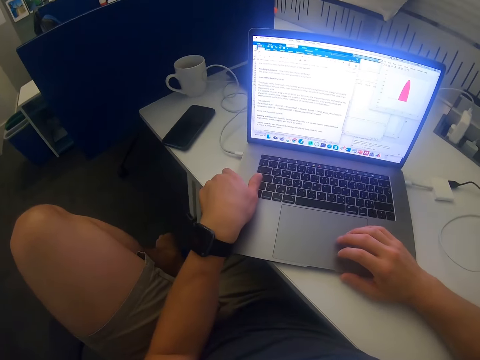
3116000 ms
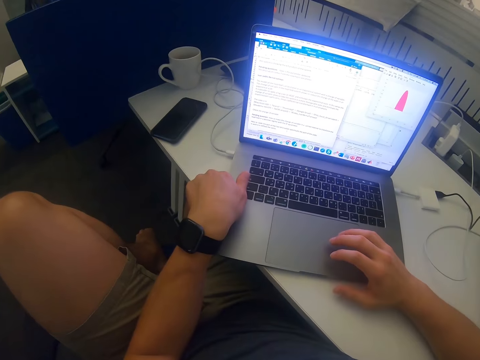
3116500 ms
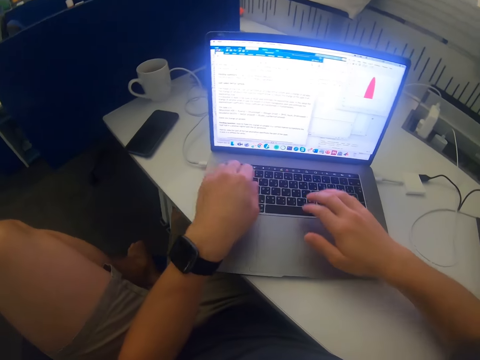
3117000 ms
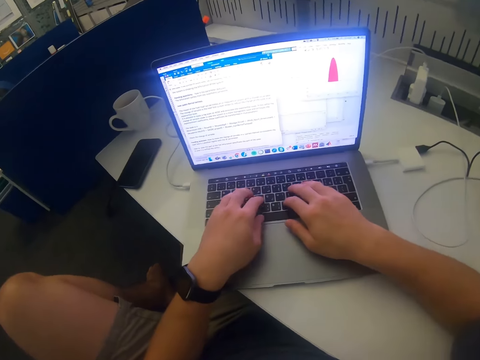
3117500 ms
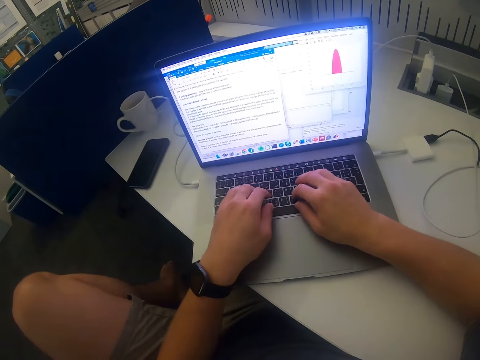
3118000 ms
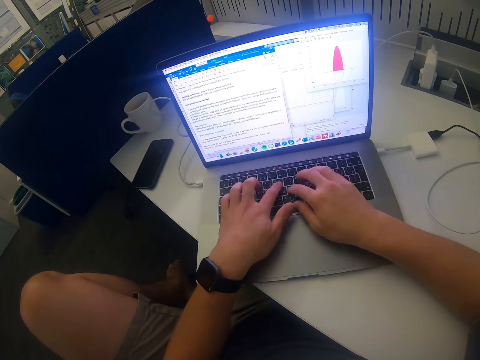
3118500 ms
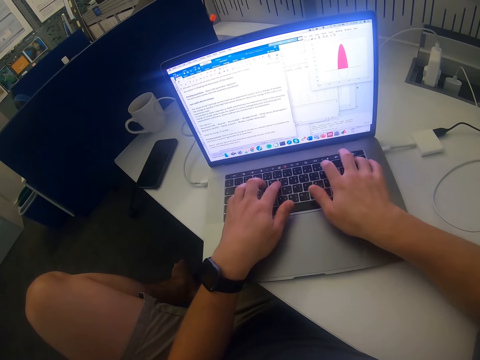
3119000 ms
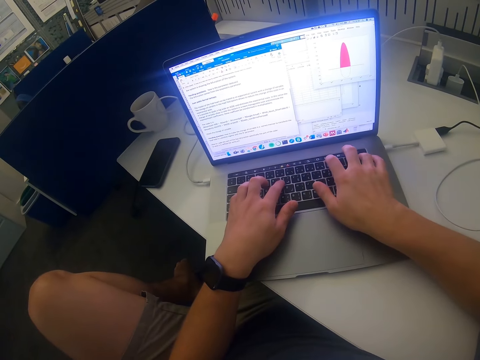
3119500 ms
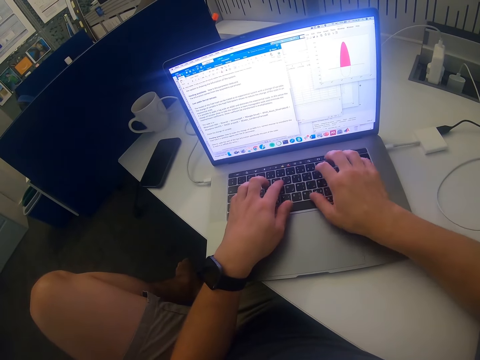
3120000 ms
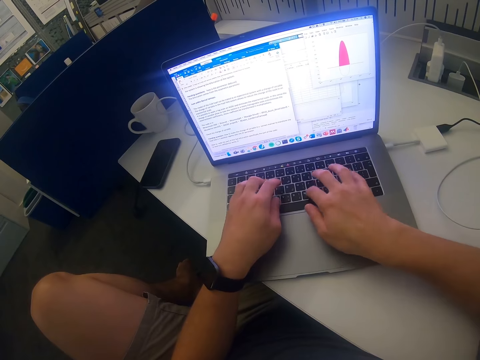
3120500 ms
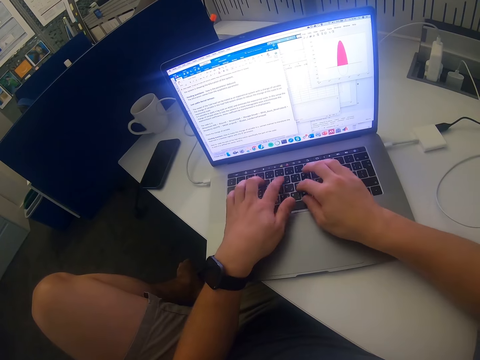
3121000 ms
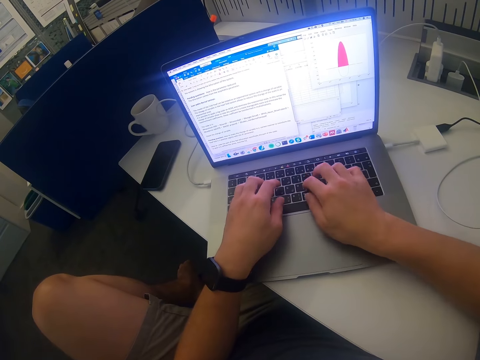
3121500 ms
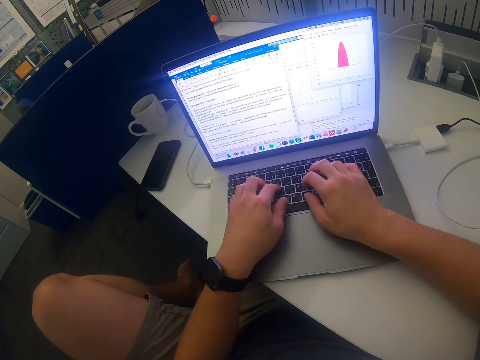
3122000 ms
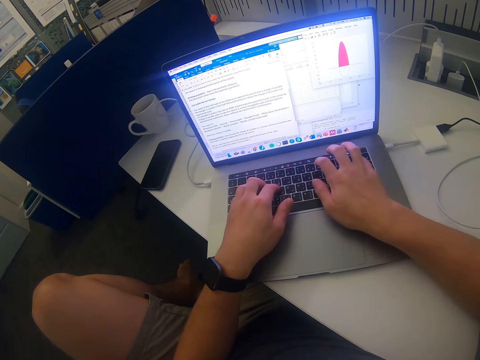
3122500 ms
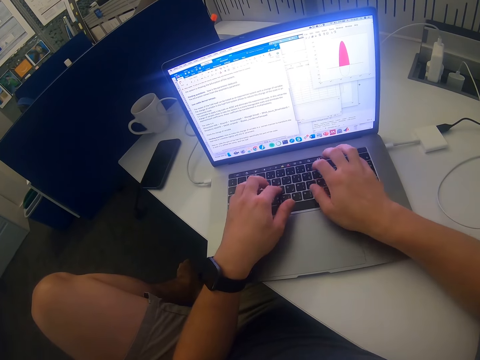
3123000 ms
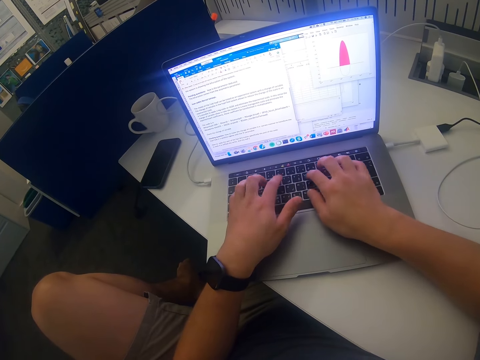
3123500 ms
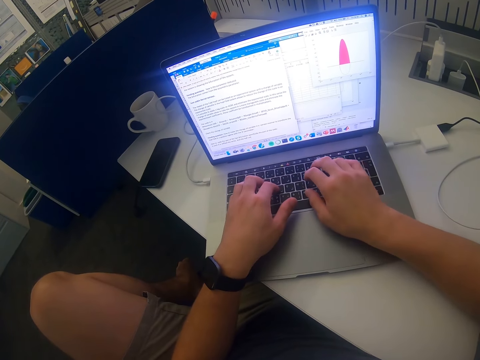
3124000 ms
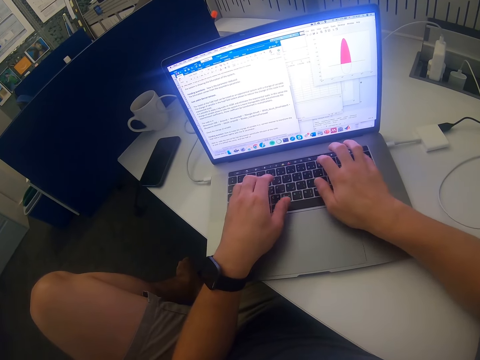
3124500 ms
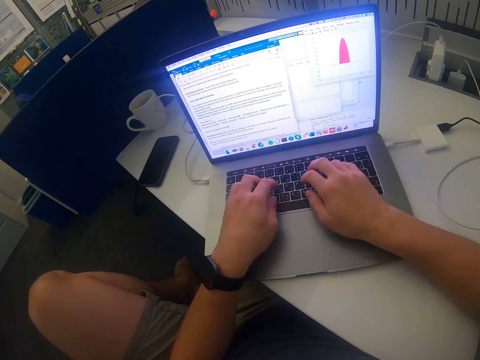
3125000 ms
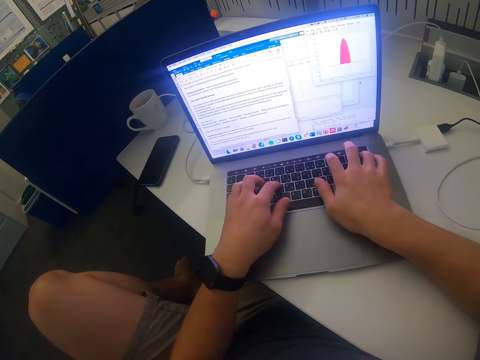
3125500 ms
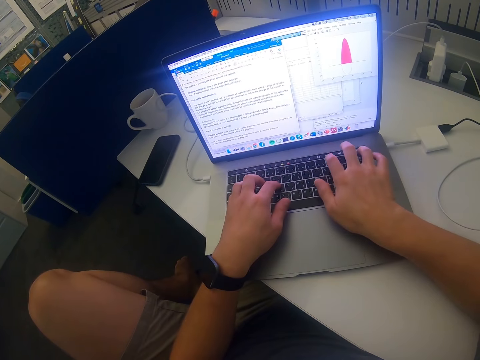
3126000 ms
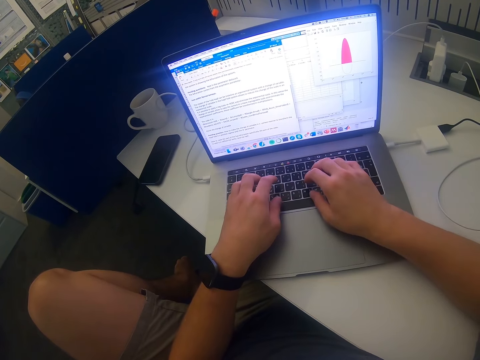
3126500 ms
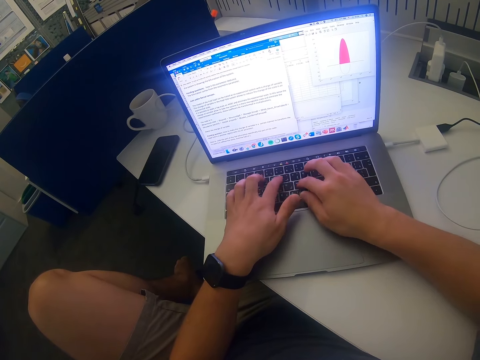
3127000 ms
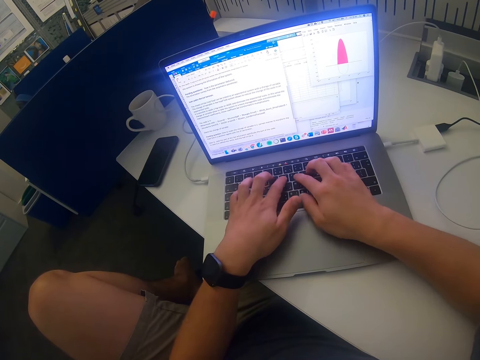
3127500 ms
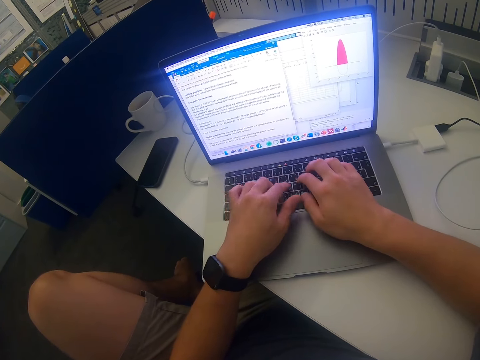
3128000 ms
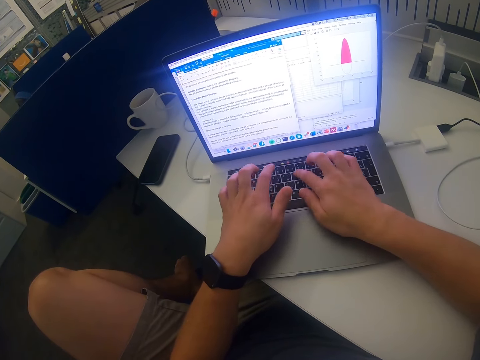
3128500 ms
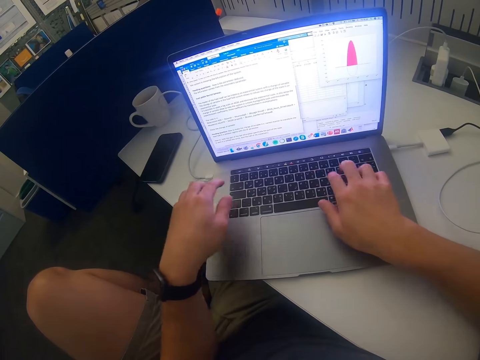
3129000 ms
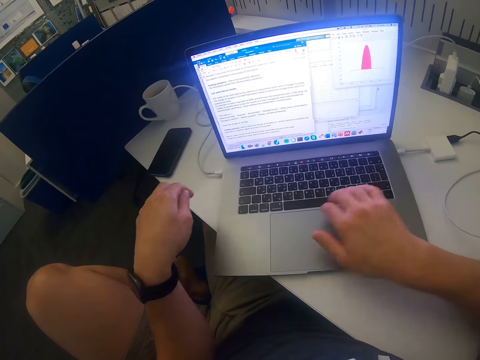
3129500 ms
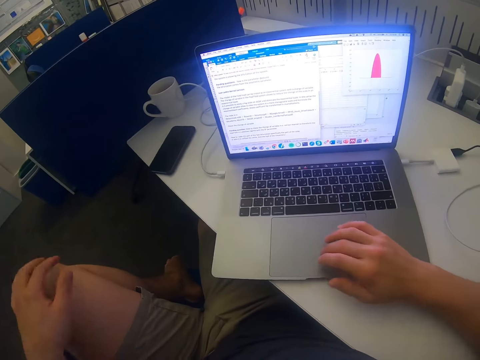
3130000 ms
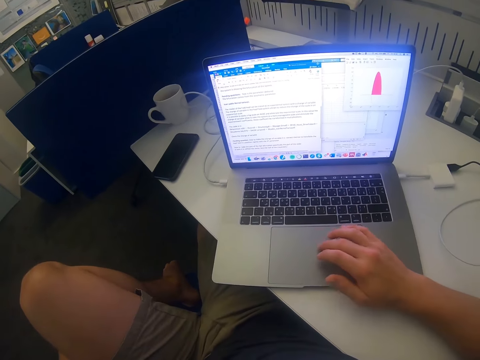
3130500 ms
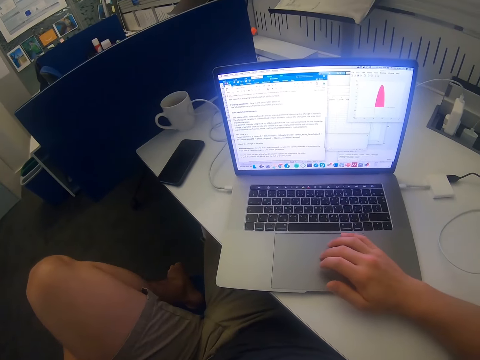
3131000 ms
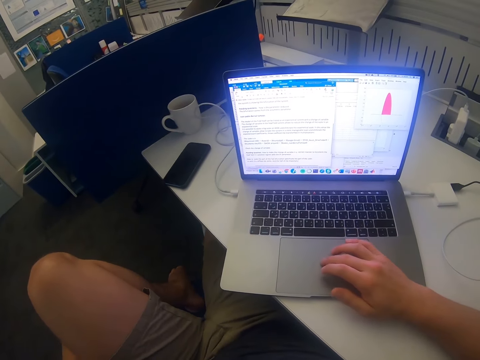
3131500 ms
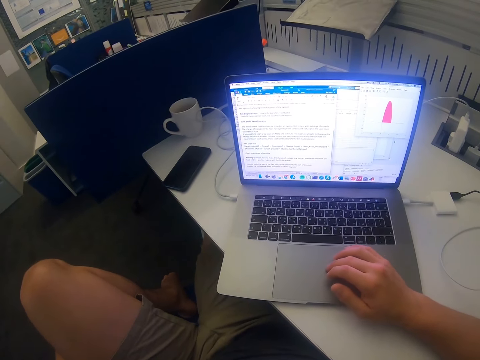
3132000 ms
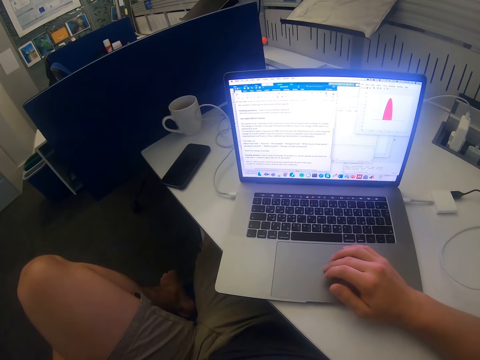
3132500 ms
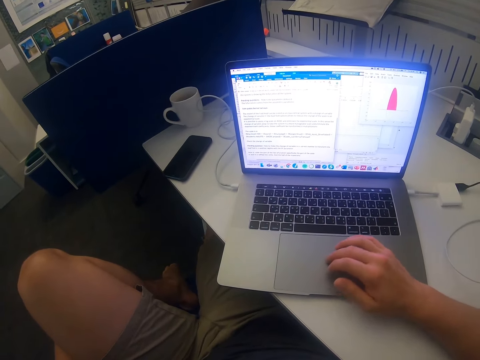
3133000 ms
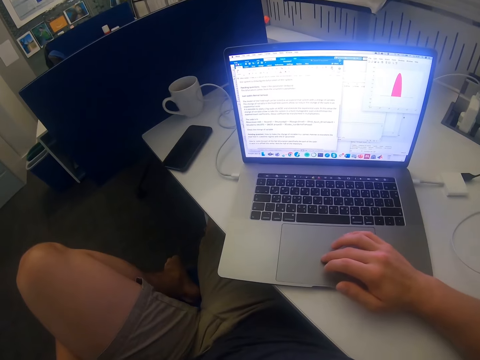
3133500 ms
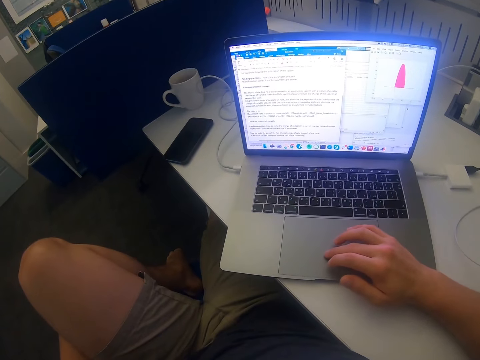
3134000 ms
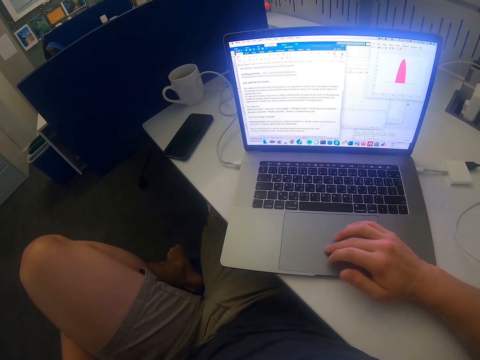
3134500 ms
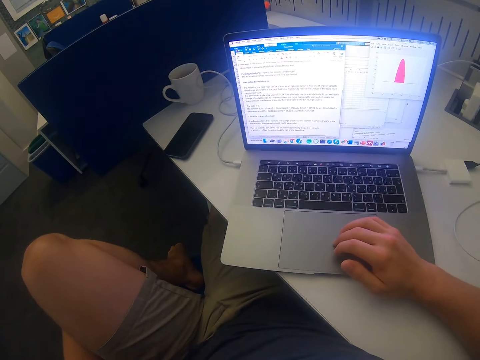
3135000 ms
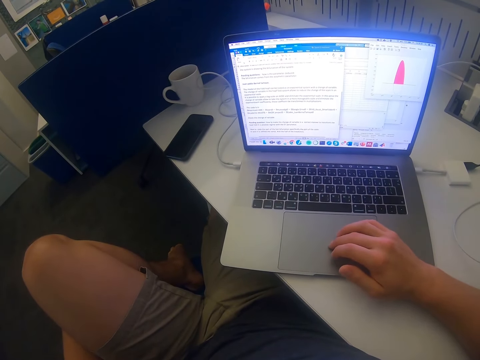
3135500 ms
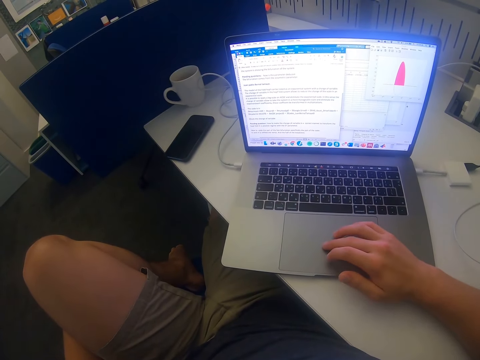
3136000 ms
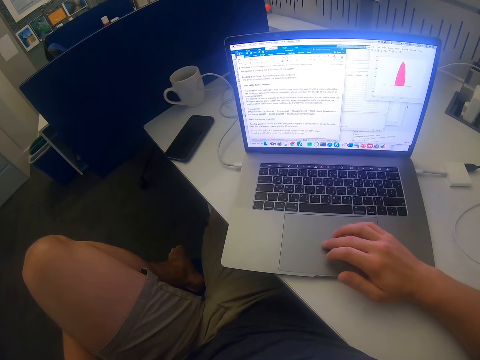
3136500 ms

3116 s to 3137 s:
The camera wearer presses the laptop with both hands. They swing the left hand. They release the left hand. They touch the laptop with the right hand. They use the laptop.

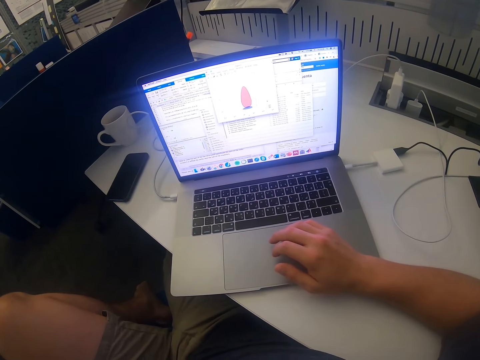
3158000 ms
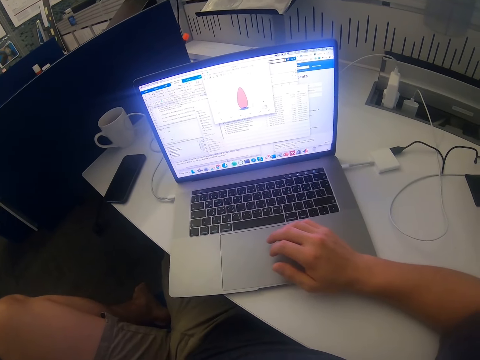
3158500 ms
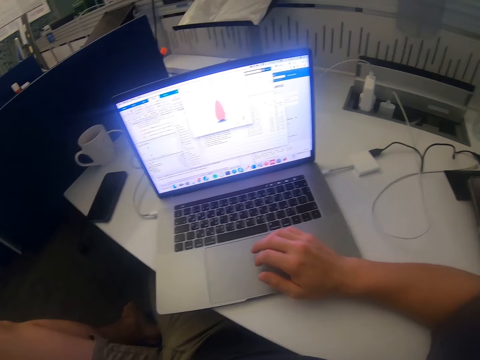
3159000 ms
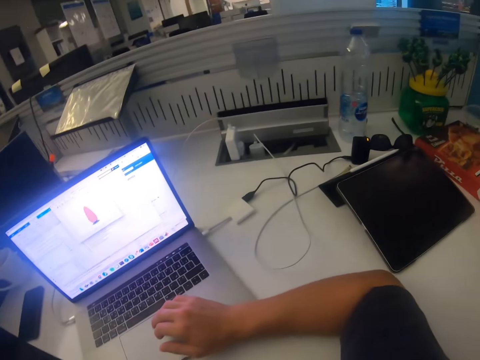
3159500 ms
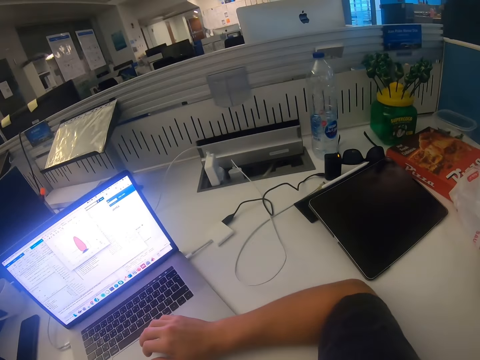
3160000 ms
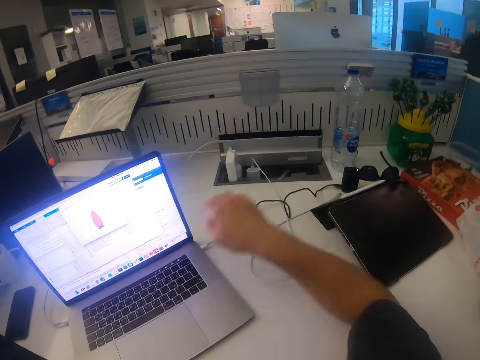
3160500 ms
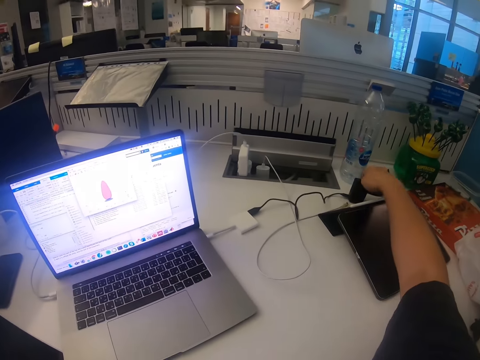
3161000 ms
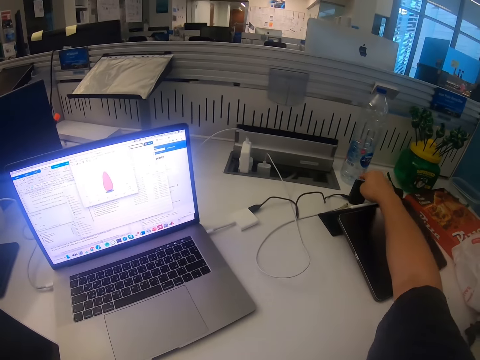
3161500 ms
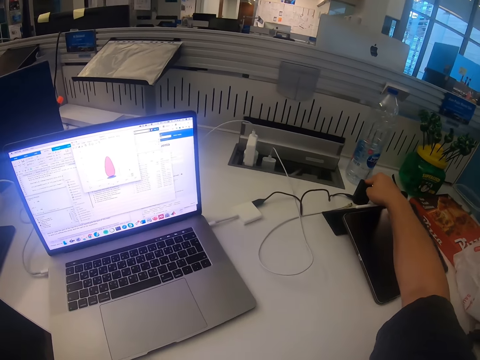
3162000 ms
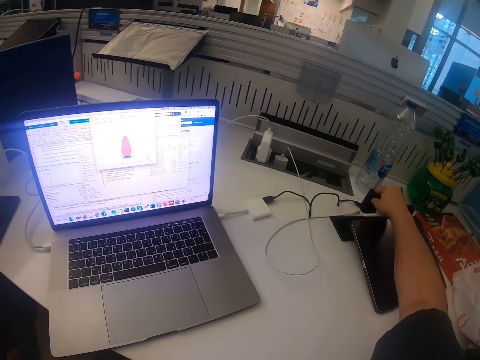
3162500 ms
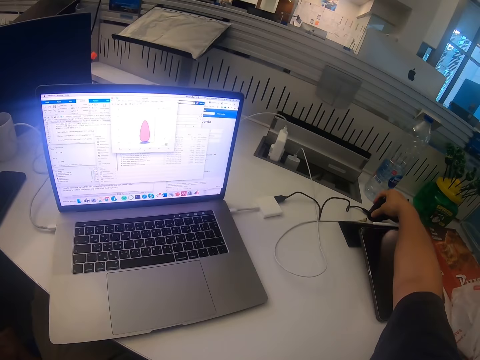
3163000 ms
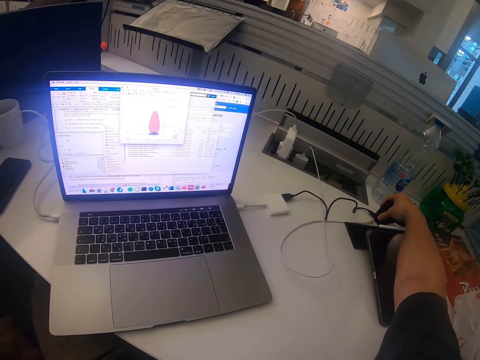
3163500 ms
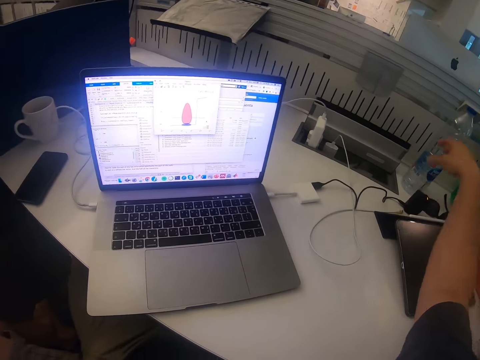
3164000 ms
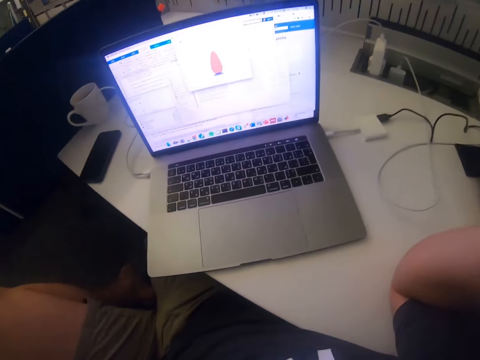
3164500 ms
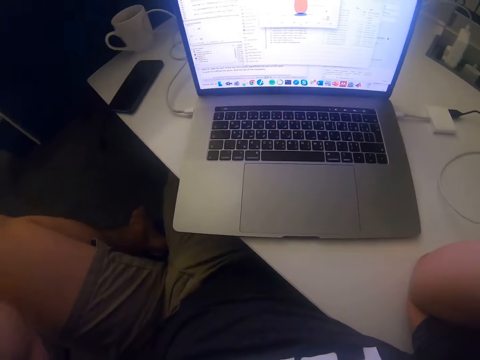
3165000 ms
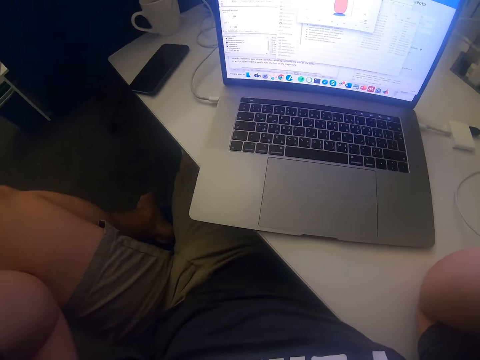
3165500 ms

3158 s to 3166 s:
The camera wearer stares at the tablet. They touch the charger with the right hand. They swing the right hand.
